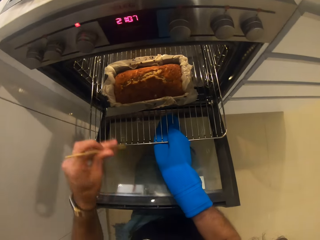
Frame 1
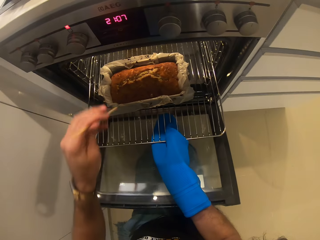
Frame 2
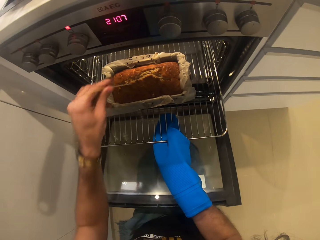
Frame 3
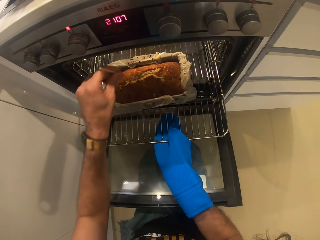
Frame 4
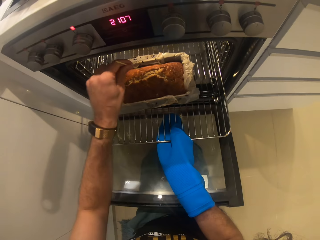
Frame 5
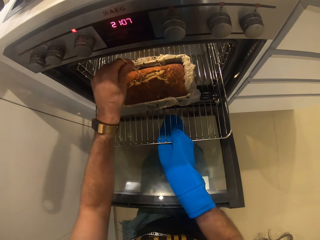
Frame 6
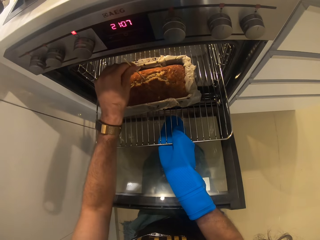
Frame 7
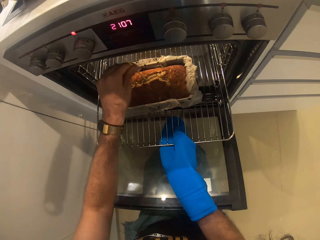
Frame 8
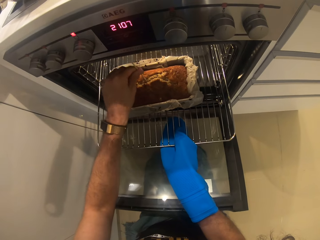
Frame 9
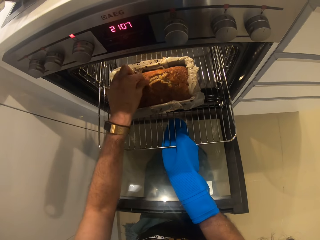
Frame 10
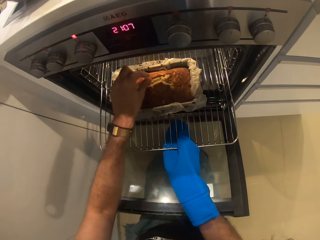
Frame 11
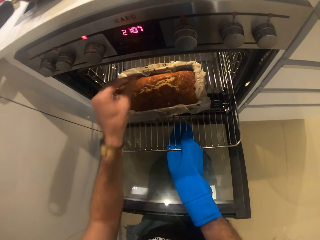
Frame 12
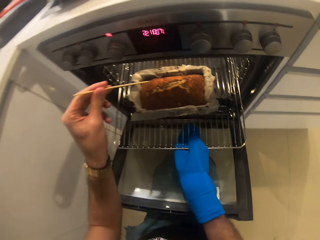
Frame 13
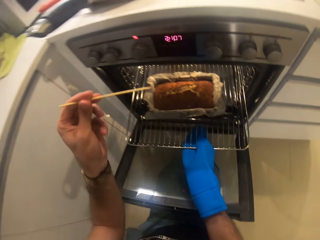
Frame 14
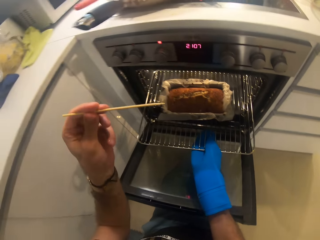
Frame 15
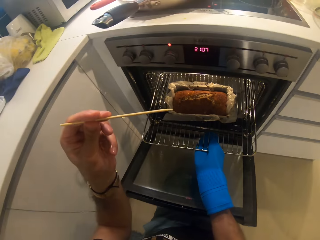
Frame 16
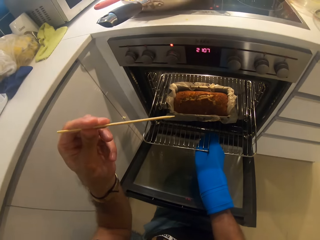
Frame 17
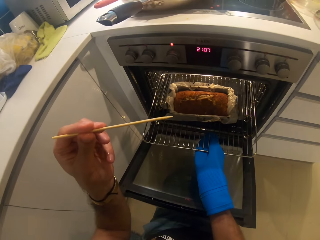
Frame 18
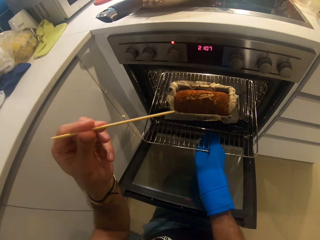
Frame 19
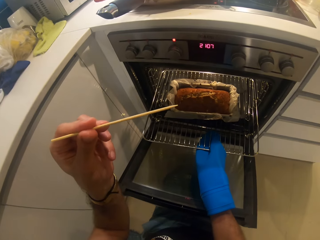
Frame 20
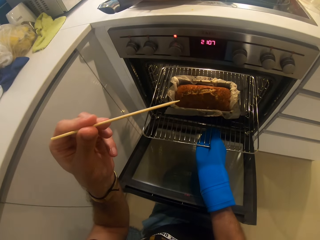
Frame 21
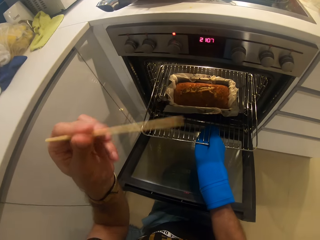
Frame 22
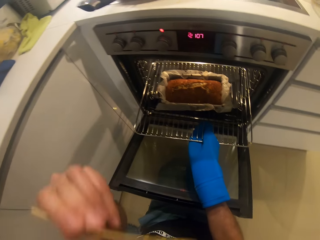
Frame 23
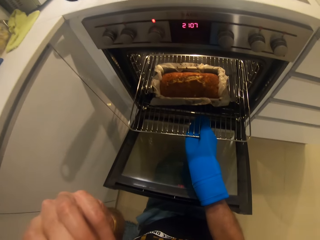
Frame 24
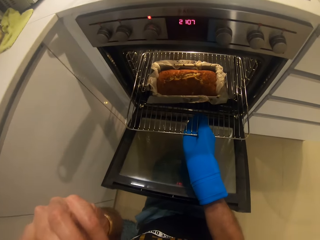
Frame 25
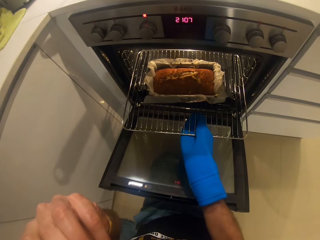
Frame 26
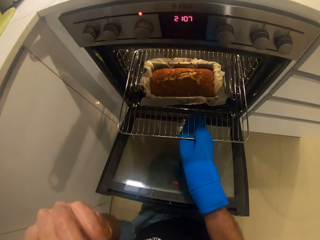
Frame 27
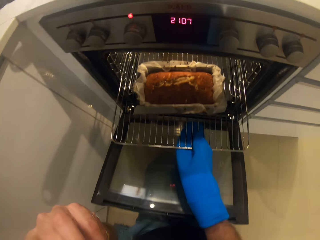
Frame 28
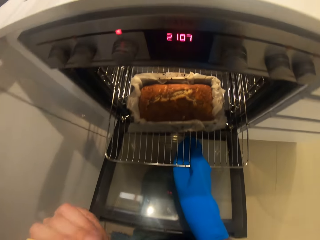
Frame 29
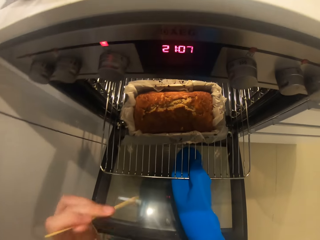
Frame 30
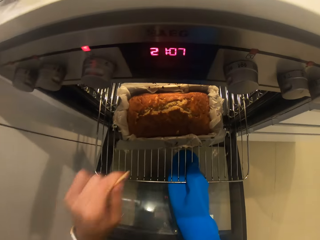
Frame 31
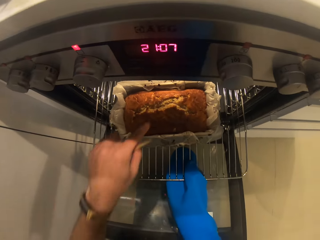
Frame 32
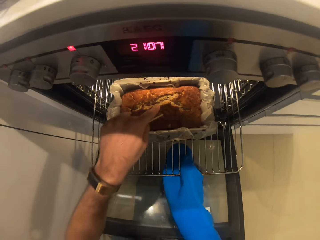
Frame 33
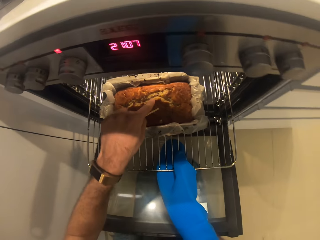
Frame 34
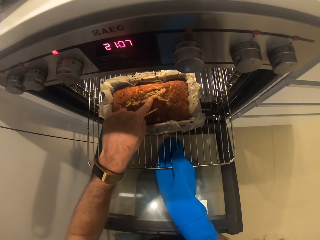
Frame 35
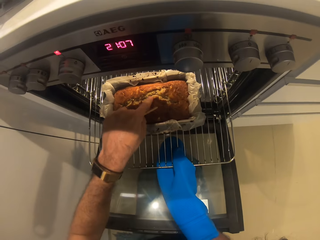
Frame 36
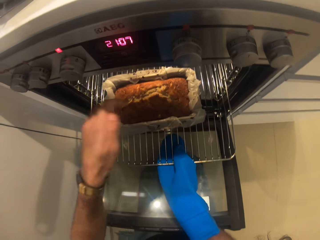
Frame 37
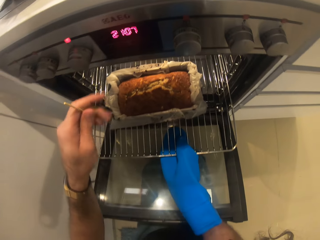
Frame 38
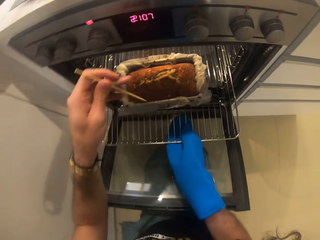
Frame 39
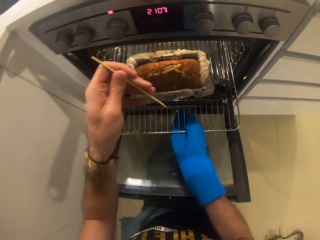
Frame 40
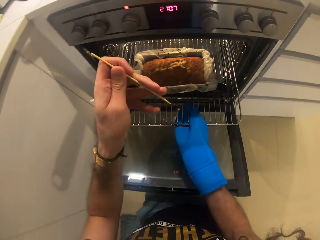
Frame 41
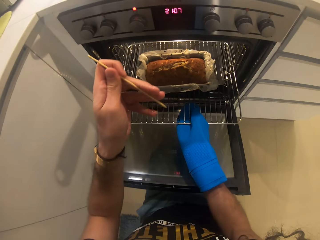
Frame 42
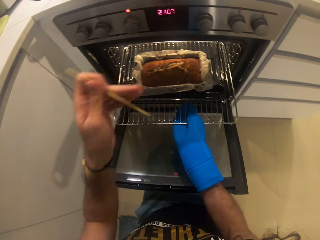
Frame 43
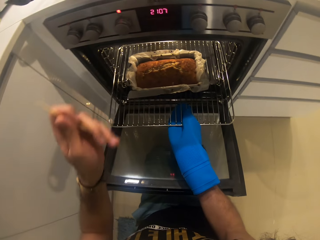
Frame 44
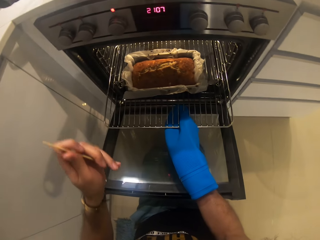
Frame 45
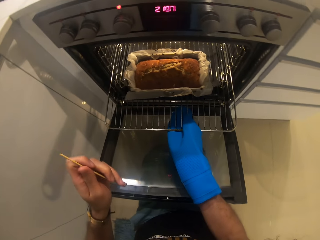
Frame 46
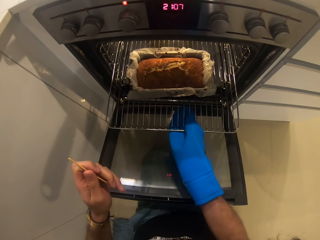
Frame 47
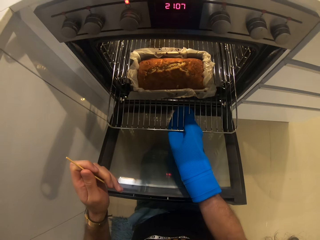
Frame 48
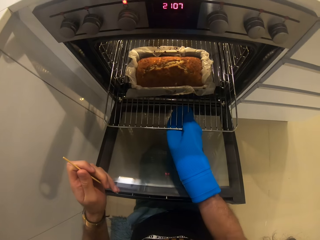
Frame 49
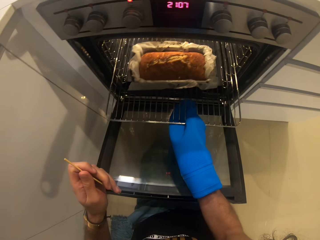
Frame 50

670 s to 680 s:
The camera wearer pokes the cake with the skewer. He checks the cake in the oven. He smells the skewer. He puts the stick in the mouth. He pokes the cake with his finger. He checks the cake in the oven.

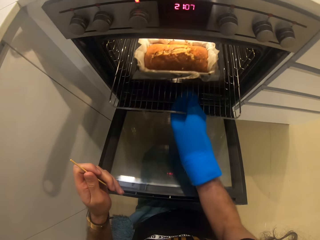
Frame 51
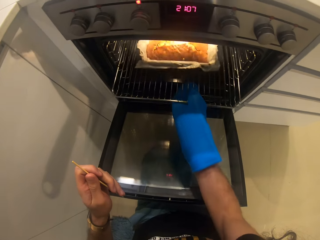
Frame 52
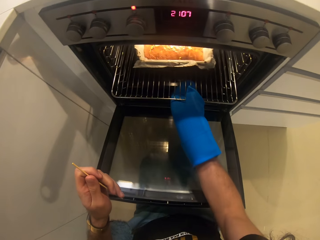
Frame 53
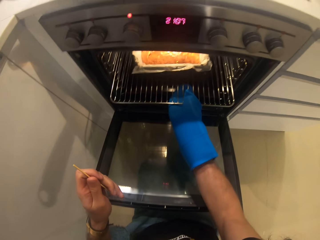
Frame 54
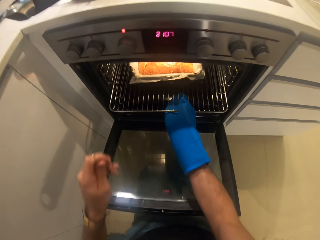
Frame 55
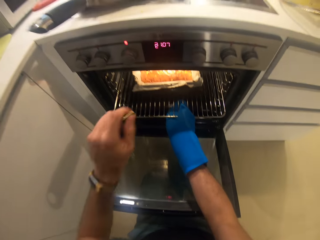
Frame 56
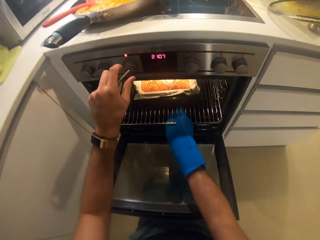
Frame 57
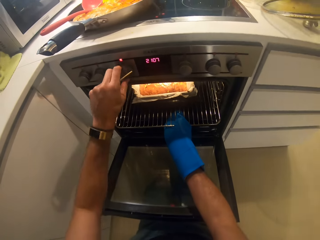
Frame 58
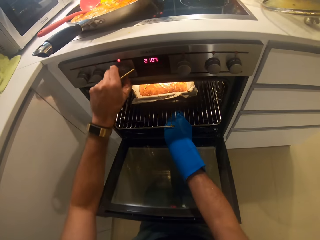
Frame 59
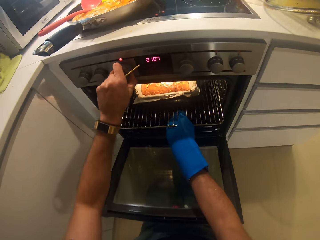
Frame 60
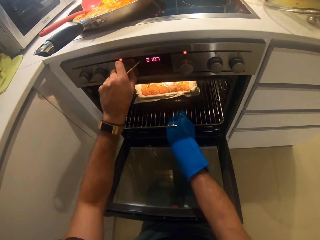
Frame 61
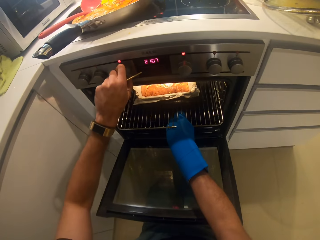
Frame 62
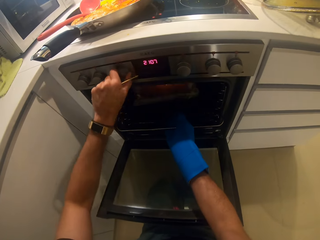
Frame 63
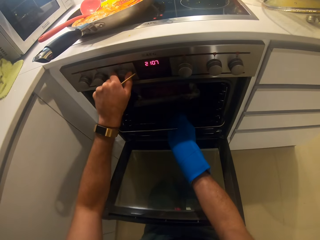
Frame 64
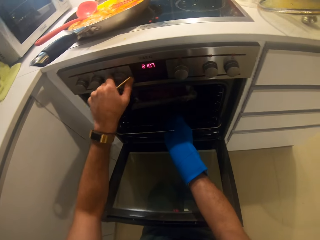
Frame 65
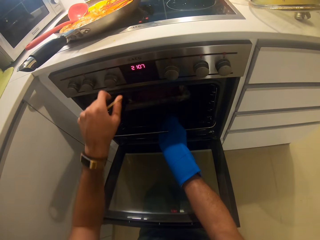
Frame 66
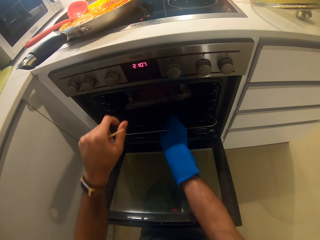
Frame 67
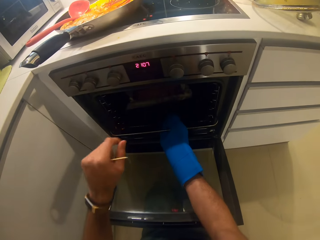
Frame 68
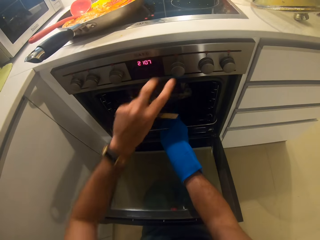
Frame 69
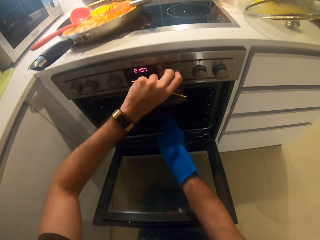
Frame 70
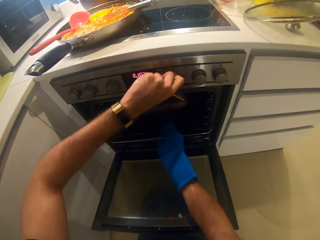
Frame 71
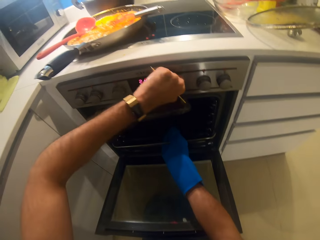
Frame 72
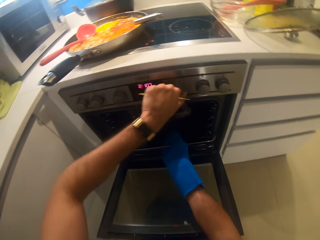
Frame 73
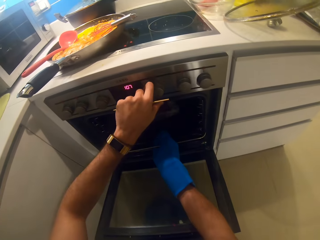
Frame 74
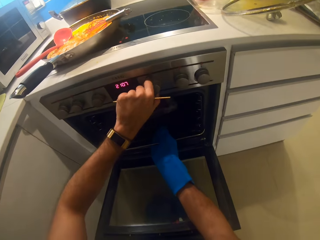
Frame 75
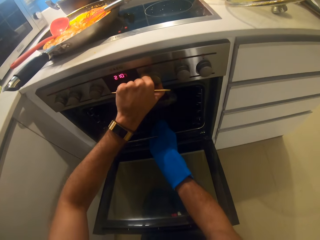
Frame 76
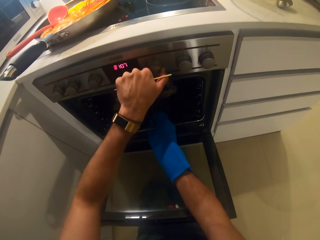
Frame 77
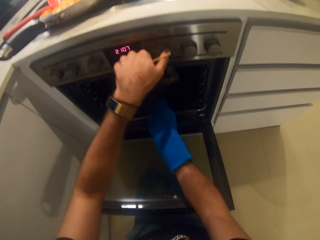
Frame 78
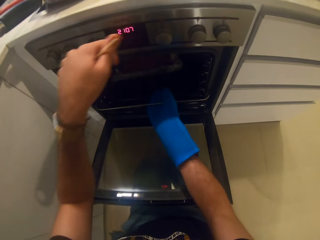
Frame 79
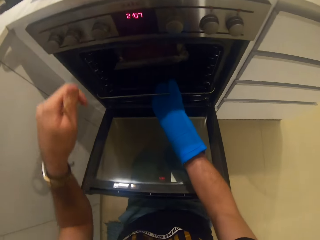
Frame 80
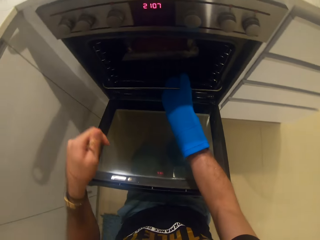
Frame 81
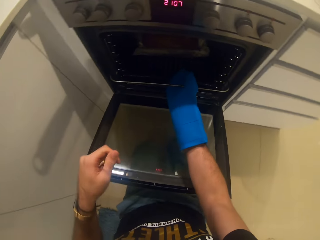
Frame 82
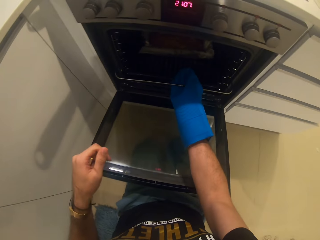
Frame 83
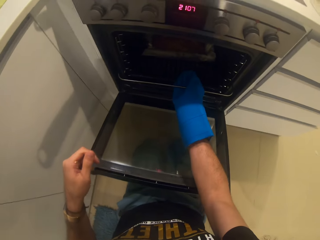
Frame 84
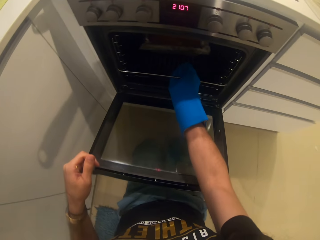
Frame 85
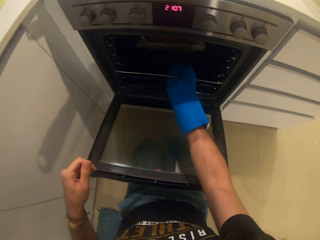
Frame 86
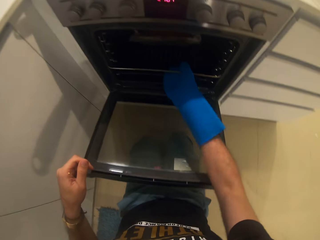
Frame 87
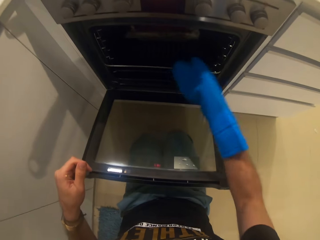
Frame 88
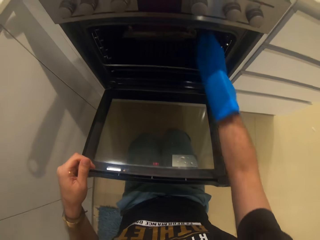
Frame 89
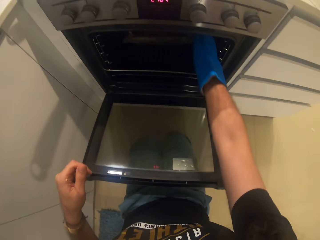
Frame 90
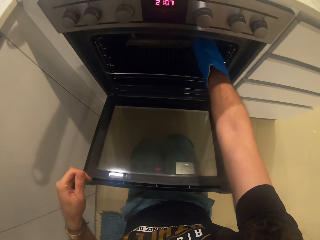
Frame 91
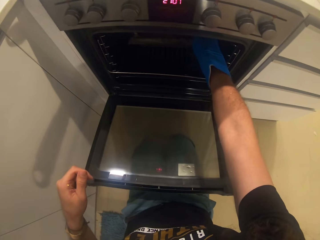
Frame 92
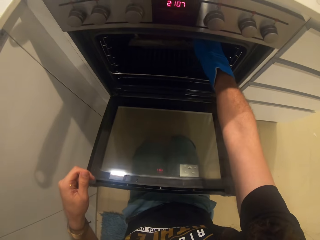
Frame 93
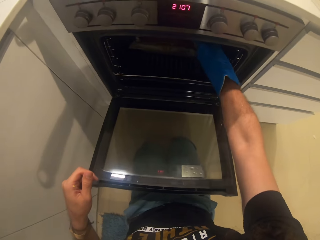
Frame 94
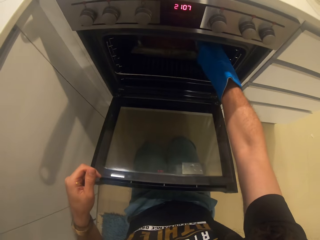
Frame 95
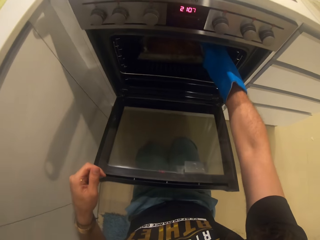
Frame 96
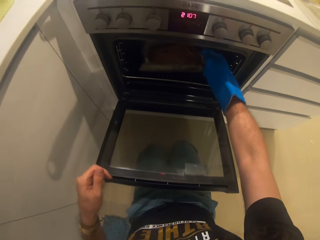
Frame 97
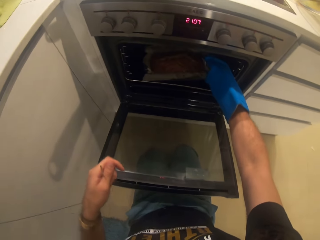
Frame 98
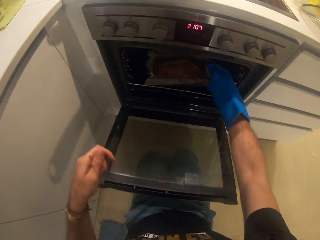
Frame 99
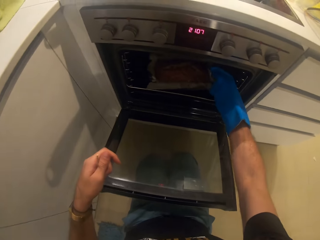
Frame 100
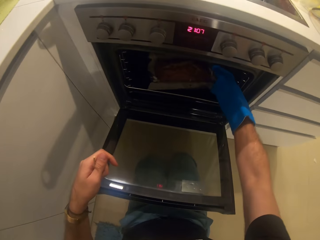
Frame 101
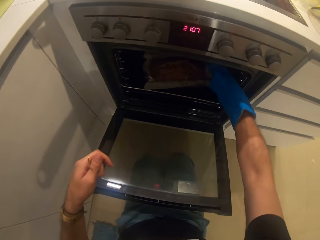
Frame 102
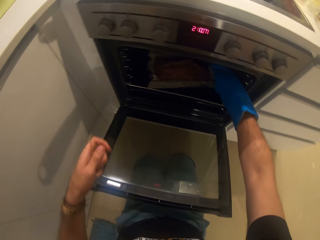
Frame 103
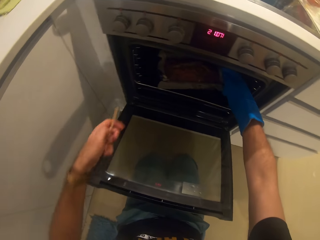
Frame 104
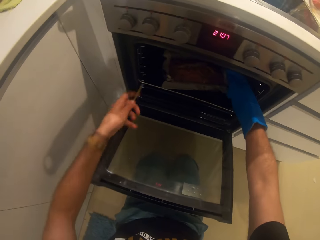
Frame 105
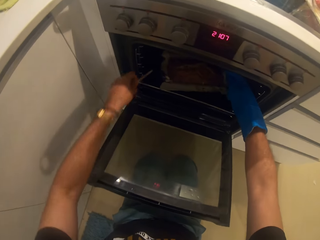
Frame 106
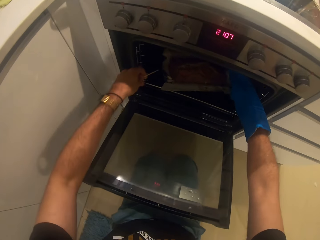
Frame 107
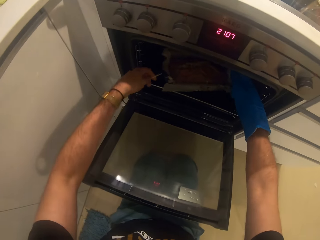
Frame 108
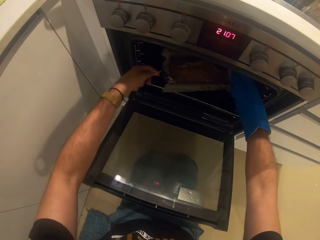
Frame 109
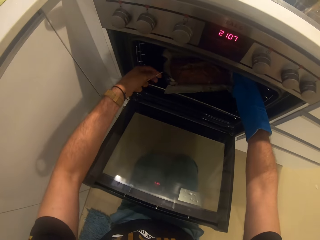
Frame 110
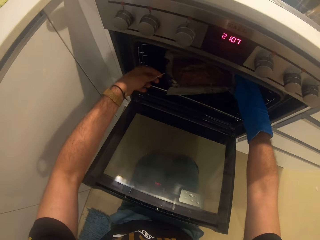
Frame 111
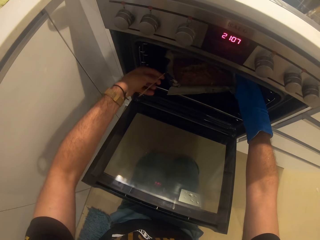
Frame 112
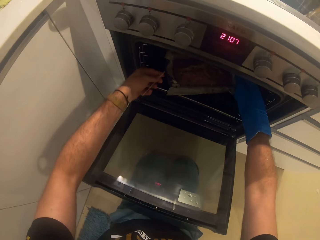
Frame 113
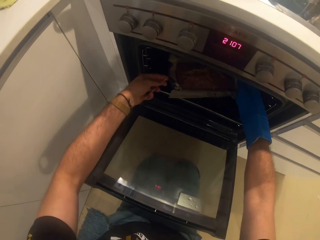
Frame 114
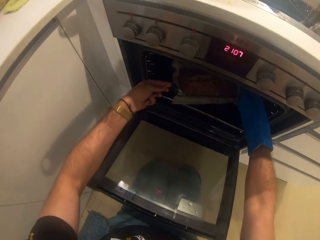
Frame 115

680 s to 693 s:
The camera wearer returns the cake in the oven. They turn off the oven. They operate the oven. They turn off the cooker. They remove the cake from the oven.
